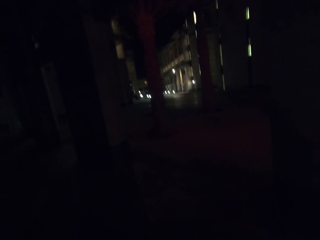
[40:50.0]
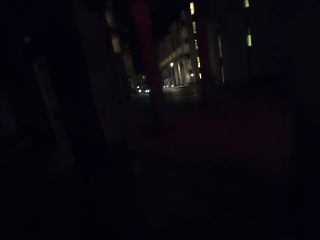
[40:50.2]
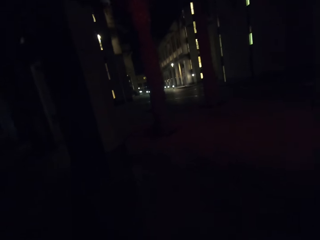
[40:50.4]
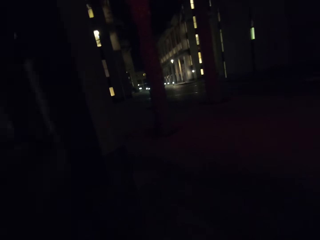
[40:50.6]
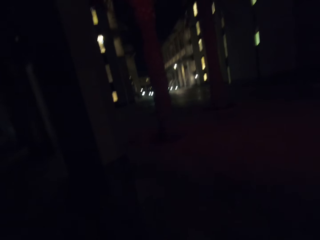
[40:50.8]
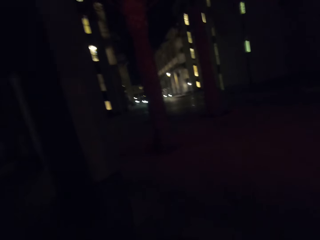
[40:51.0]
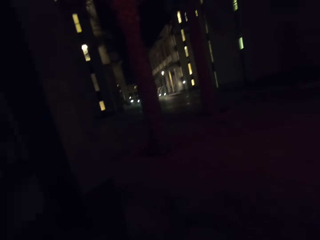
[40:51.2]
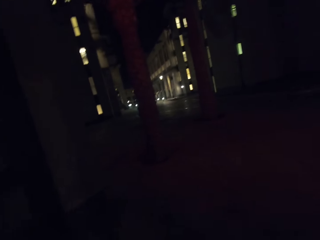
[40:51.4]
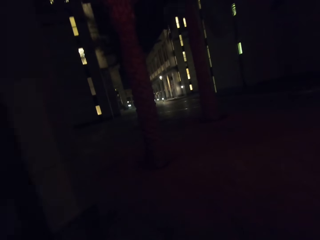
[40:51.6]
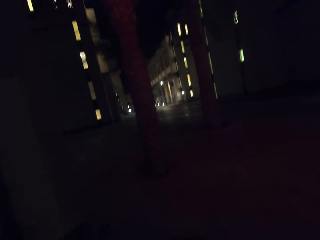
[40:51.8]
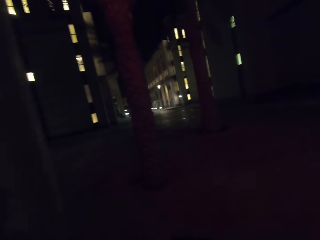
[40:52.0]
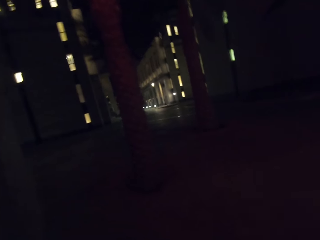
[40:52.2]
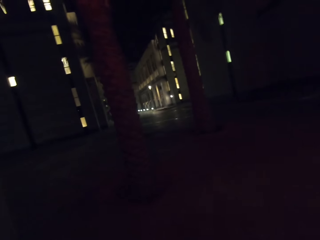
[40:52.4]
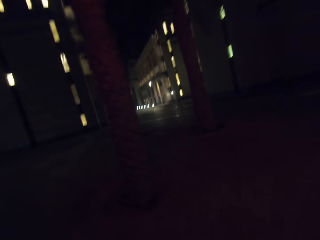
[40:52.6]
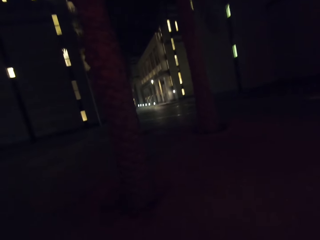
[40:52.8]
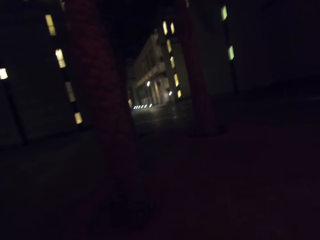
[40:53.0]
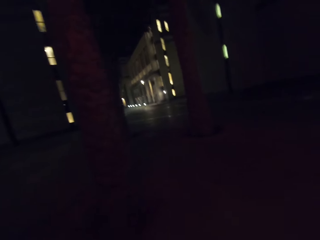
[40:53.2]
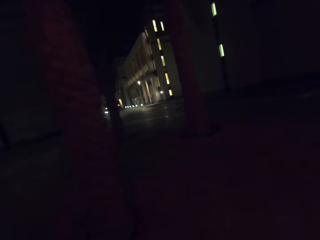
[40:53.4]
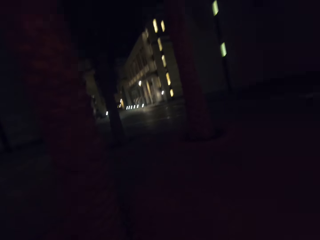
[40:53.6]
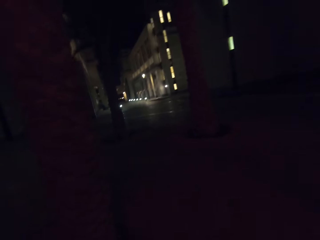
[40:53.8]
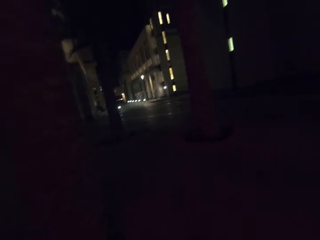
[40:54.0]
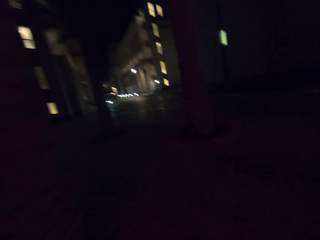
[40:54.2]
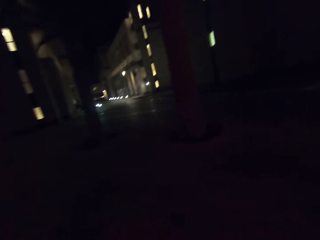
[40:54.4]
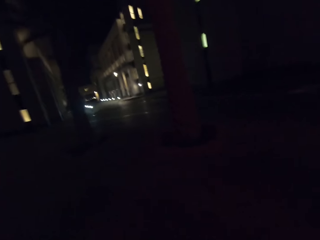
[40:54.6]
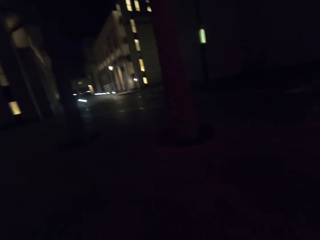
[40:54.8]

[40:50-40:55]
The camera wearer walks around the street.

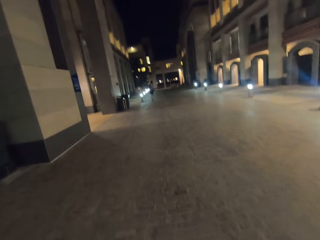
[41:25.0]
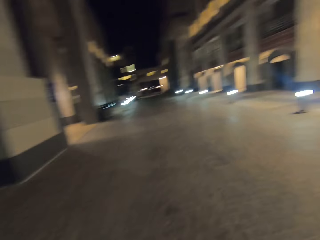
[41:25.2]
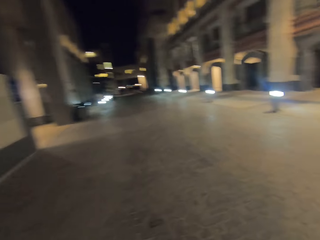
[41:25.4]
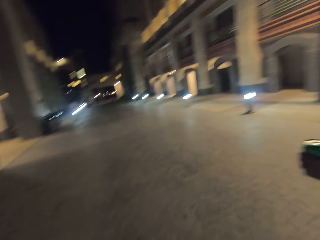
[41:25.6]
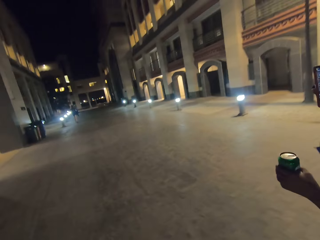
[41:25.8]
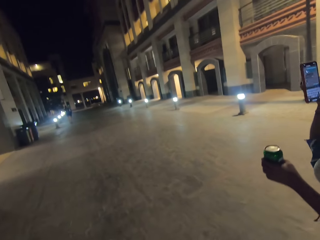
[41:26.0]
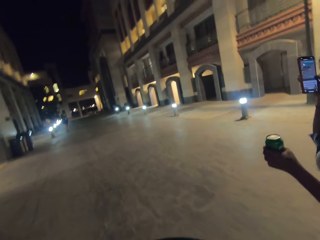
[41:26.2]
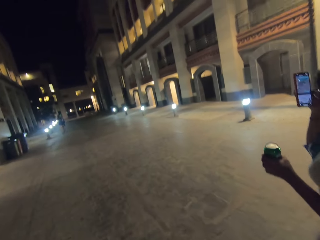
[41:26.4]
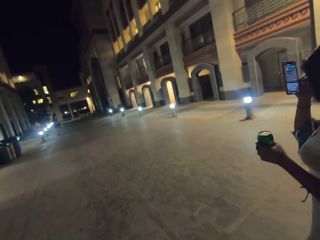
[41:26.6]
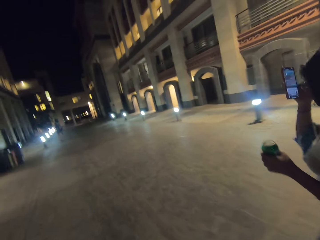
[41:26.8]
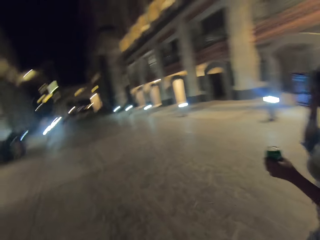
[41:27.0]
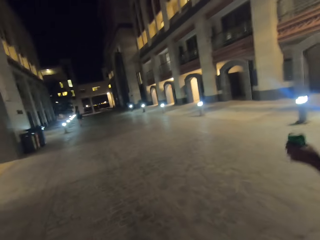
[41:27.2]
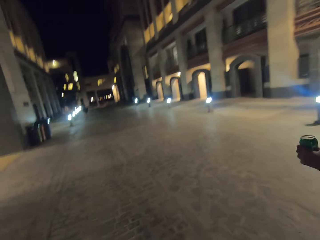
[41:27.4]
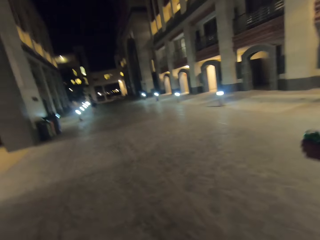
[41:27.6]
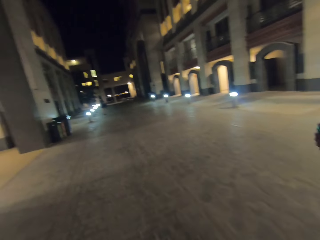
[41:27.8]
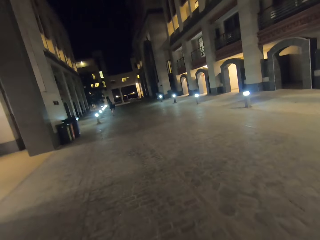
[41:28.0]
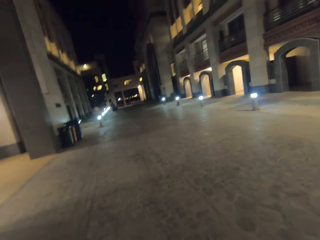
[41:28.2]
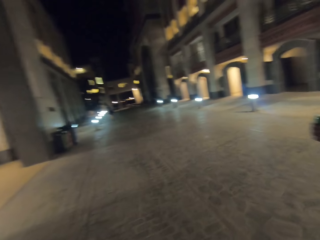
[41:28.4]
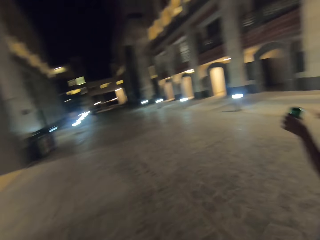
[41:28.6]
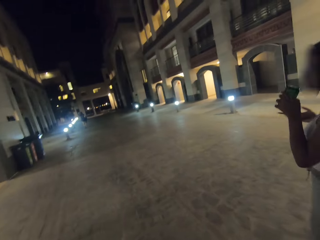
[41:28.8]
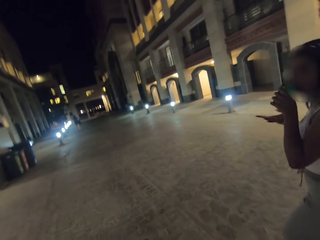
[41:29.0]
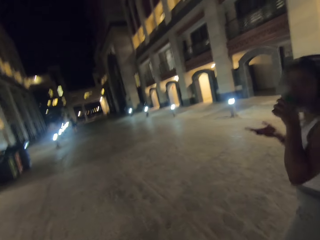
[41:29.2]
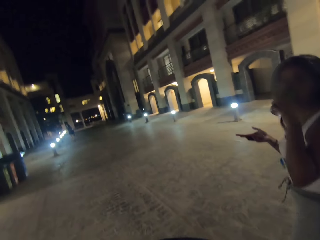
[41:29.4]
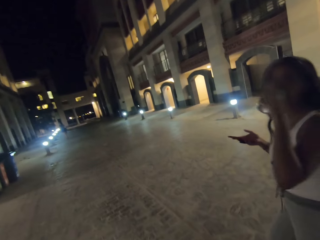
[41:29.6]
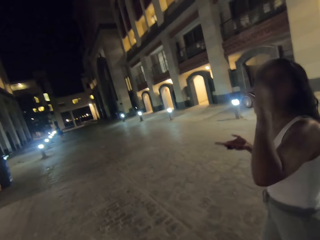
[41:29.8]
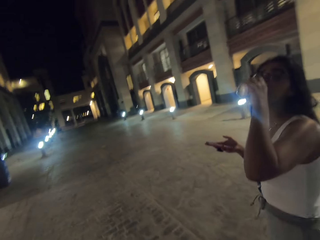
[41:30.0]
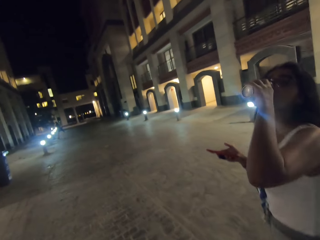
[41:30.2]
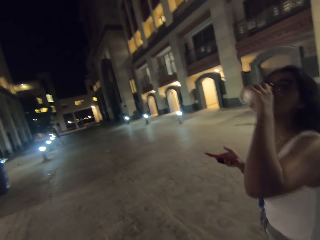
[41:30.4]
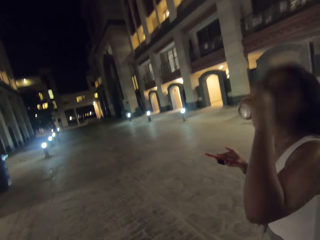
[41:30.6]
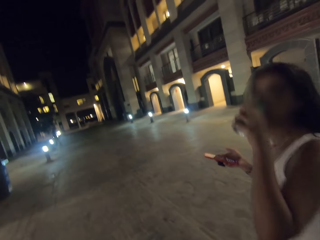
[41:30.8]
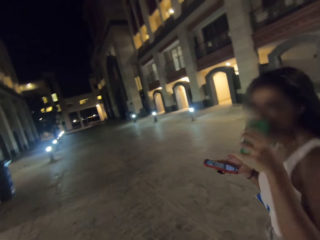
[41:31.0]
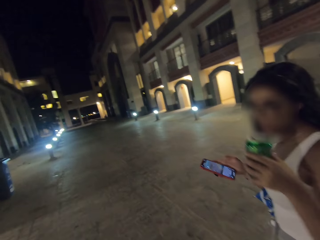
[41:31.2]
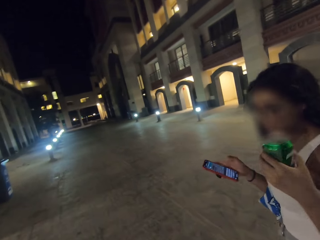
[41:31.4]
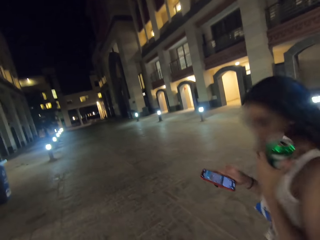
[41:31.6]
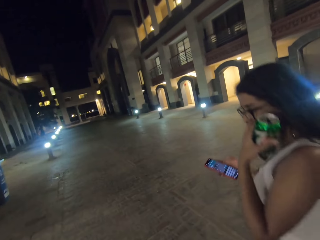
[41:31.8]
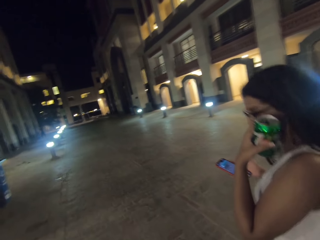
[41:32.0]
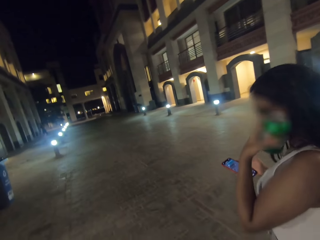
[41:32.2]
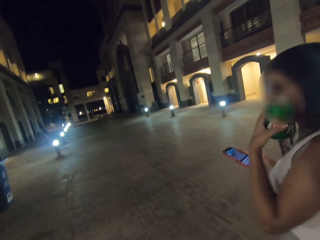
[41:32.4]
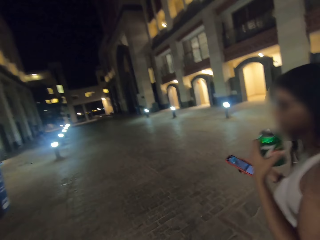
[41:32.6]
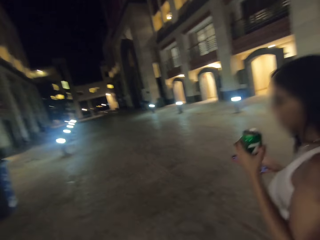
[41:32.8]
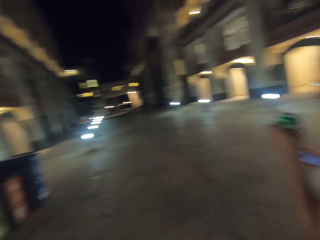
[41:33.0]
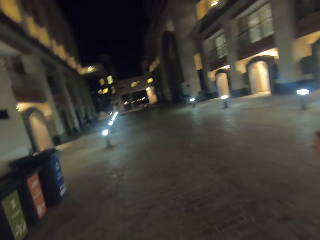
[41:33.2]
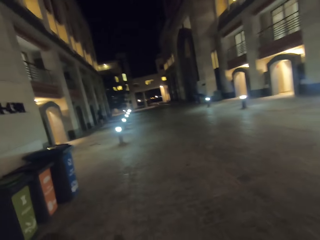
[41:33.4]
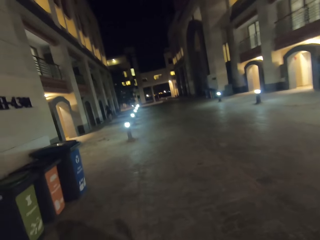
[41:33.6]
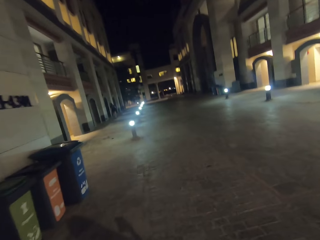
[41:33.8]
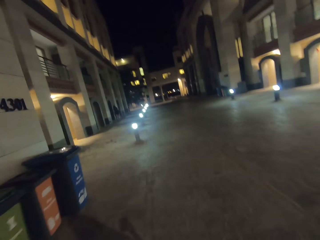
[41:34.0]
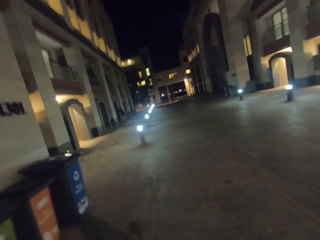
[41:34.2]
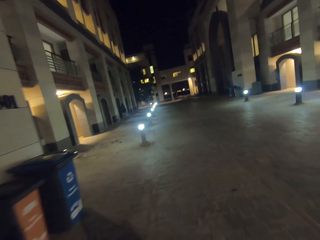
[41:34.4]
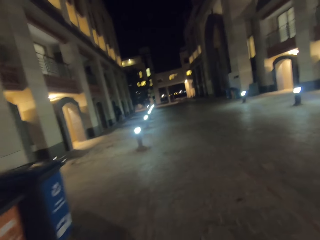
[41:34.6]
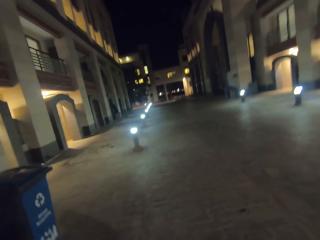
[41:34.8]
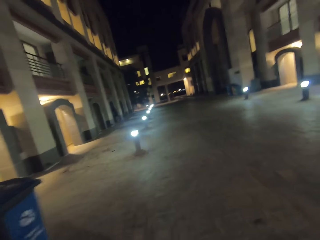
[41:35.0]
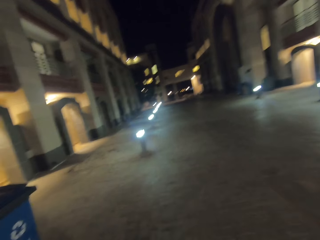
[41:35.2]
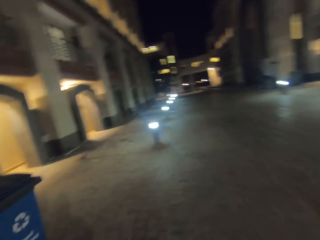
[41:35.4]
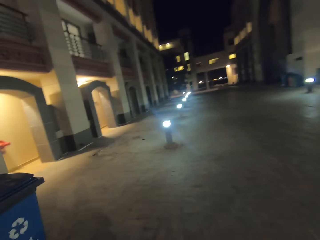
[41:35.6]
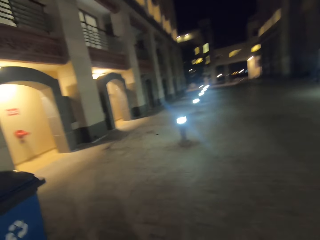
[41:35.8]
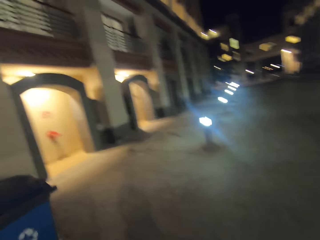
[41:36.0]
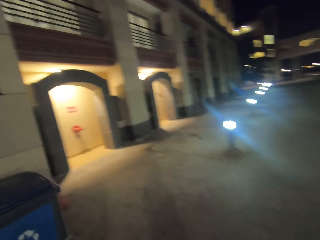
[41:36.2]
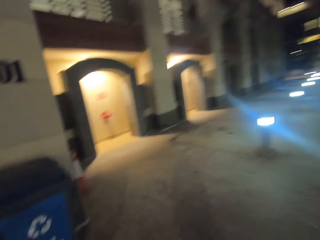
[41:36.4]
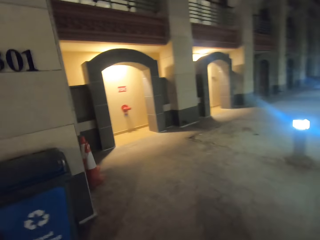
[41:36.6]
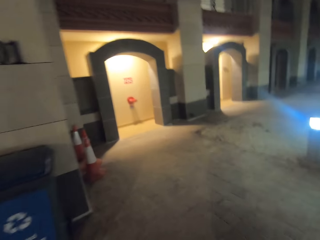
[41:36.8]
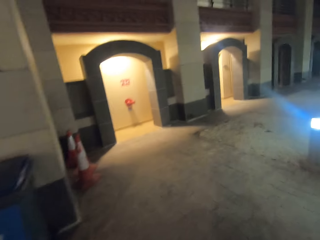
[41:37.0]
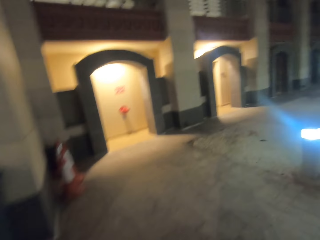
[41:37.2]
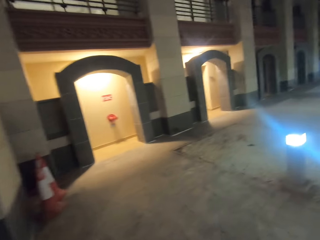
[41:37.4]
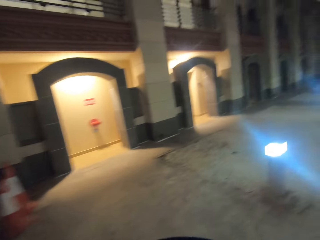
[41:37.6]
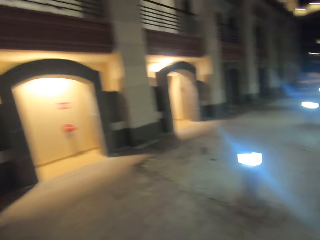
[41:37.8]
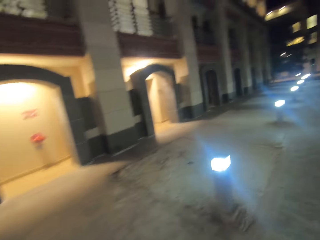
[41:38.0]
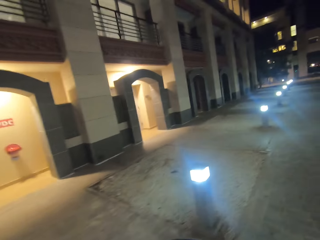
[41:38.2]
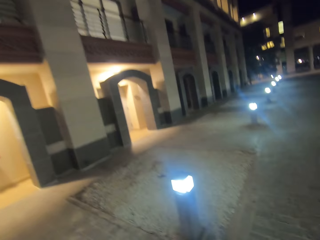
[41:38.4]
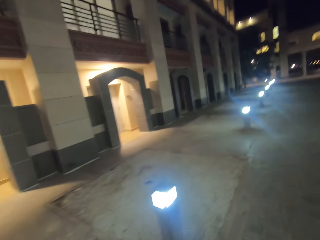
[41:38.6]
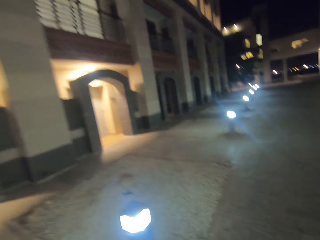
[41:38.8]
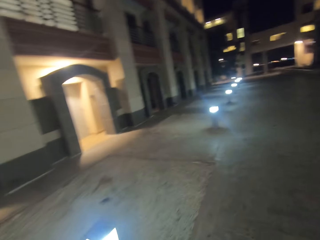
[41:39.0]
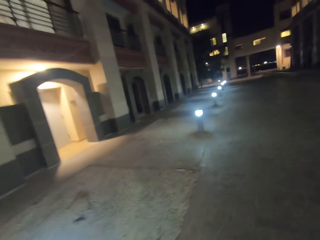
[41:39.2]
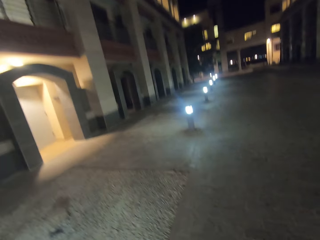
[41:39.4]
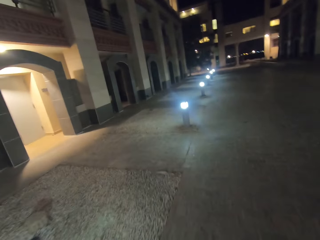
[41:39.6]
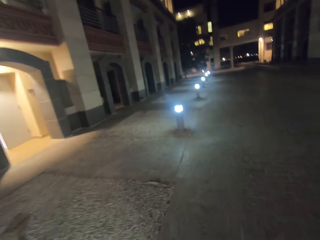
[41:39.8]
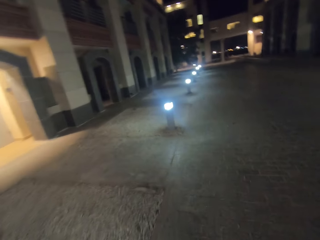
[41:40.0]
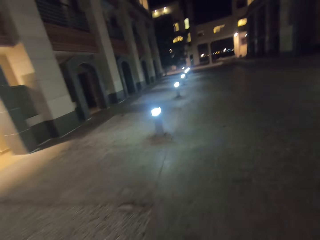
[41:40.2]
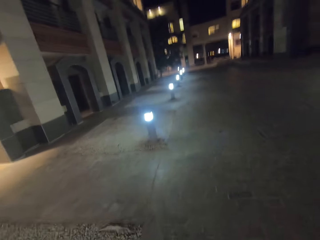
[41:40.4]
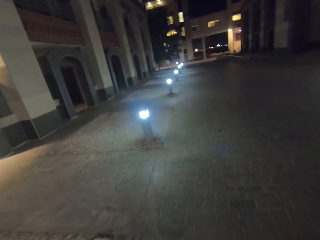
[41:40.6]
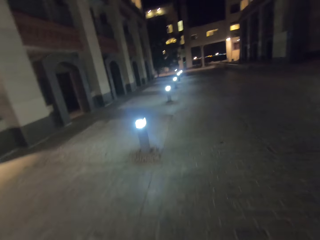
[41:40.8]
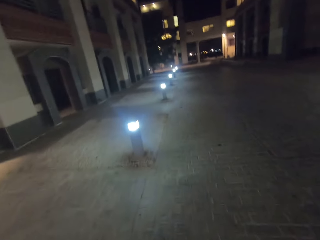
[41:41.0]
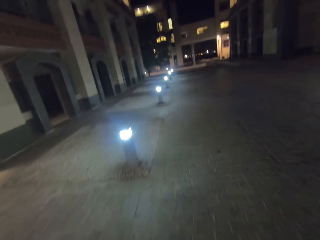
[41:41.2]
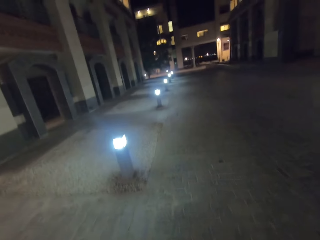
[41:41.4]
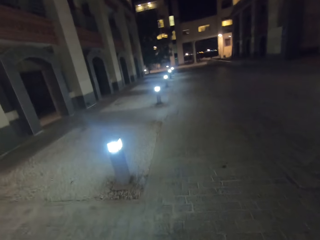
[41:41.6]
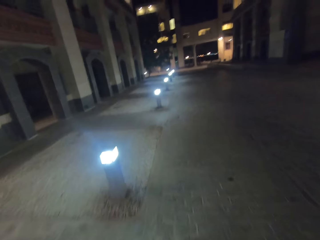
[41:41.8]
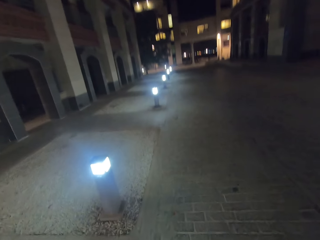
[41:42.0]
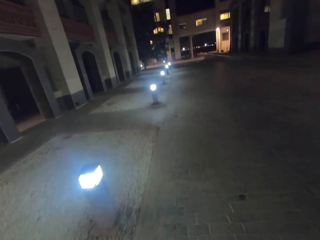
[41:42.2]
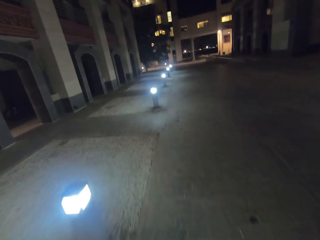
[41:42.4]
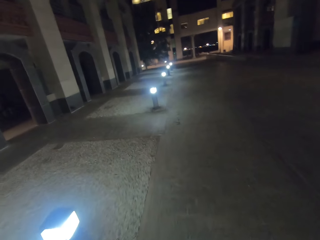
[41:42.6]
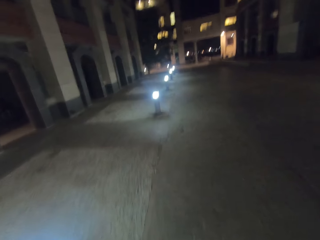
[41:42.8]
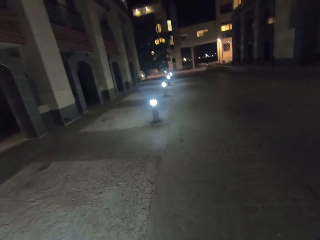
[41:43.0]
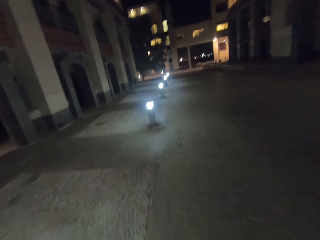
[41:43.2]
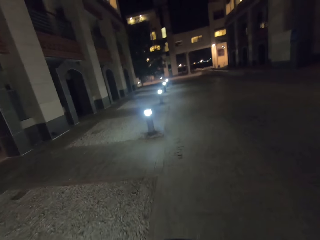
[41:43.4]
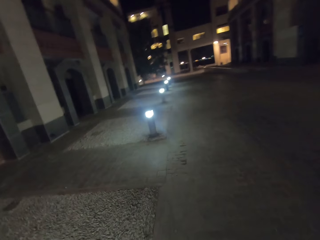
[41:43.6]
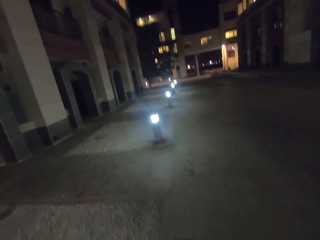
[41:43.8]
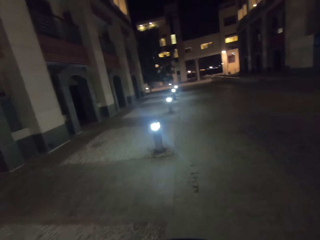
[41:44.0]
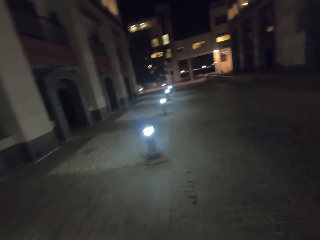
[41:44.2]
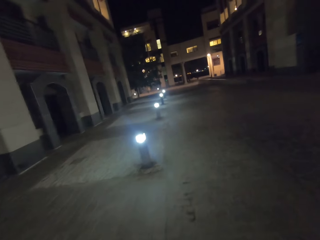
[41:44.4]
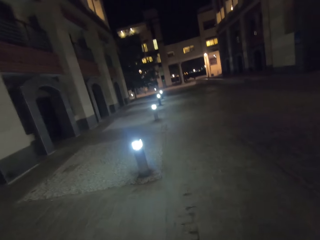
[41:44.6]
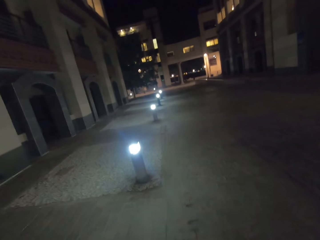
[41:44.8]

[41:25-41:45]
A woman scrolls the phone. The woman takes a sip of her drink. The camera wearer walks around the street.
